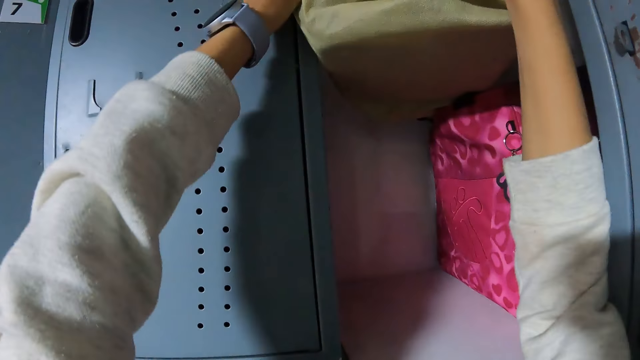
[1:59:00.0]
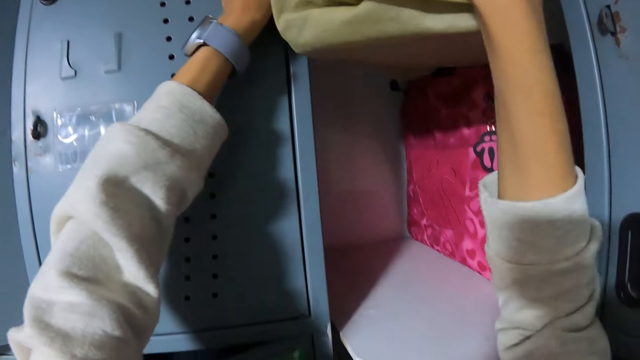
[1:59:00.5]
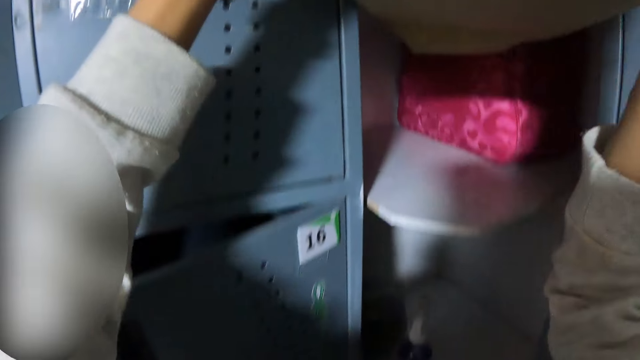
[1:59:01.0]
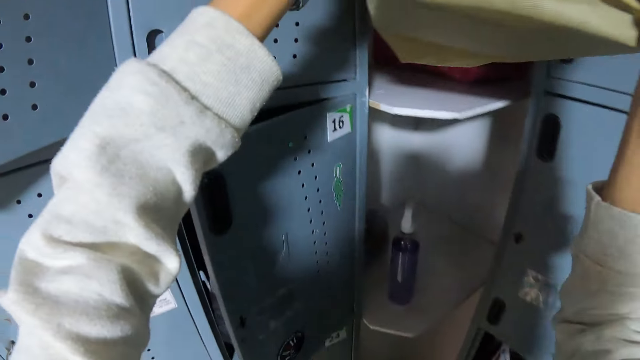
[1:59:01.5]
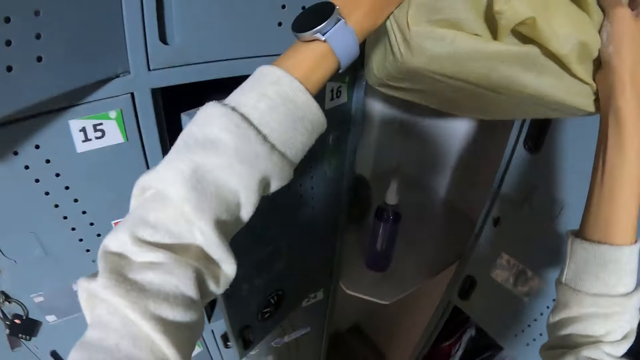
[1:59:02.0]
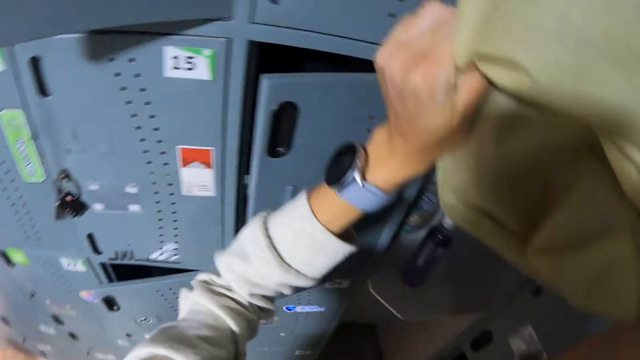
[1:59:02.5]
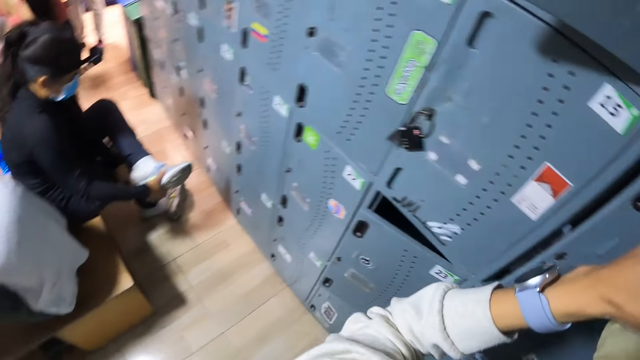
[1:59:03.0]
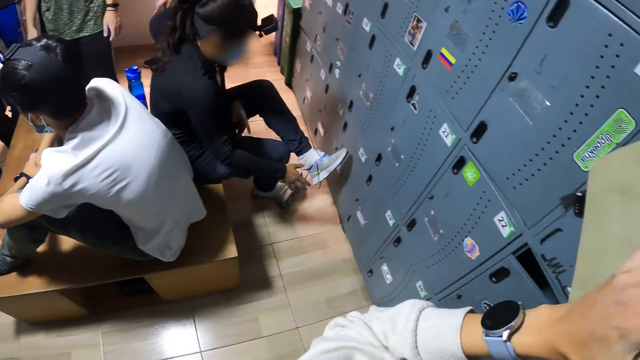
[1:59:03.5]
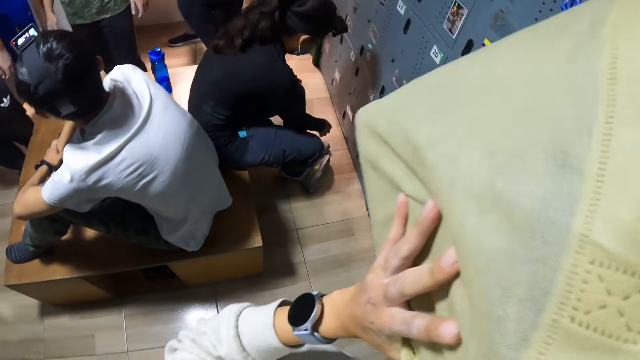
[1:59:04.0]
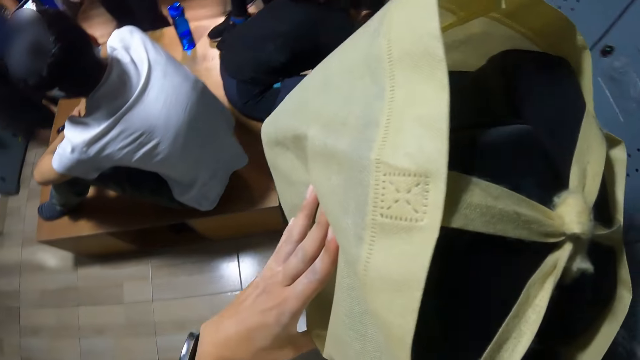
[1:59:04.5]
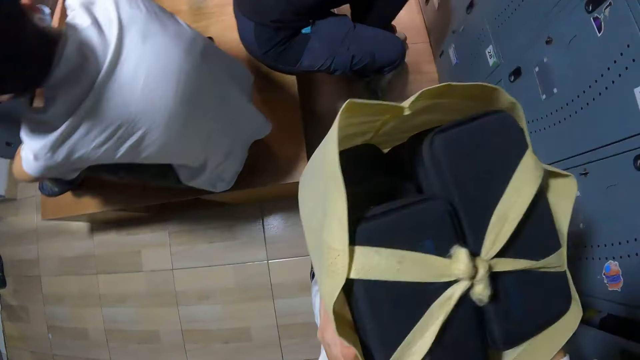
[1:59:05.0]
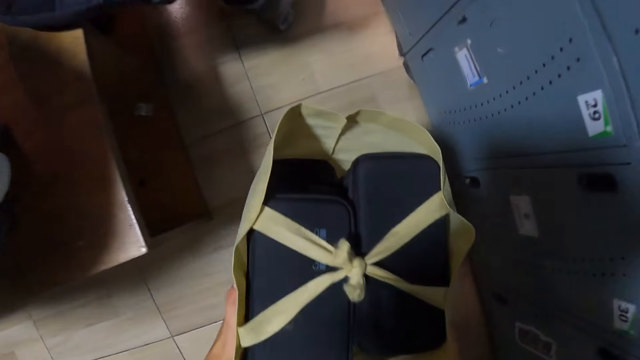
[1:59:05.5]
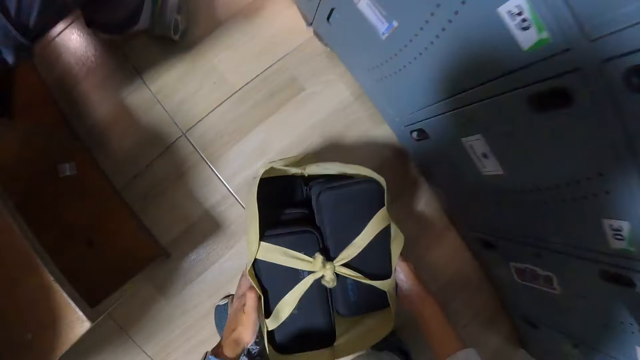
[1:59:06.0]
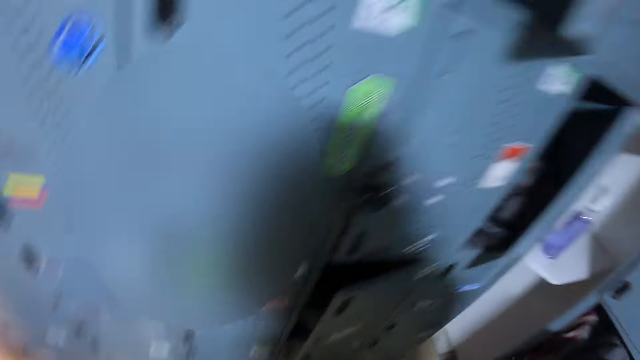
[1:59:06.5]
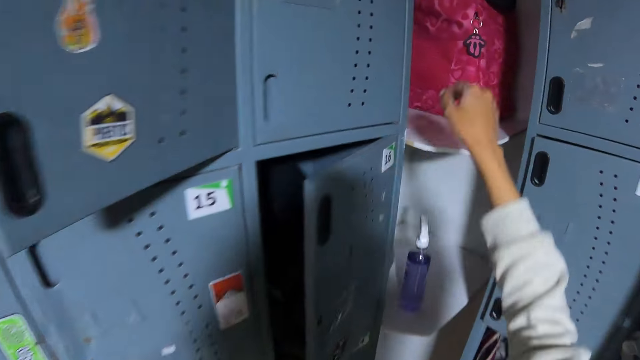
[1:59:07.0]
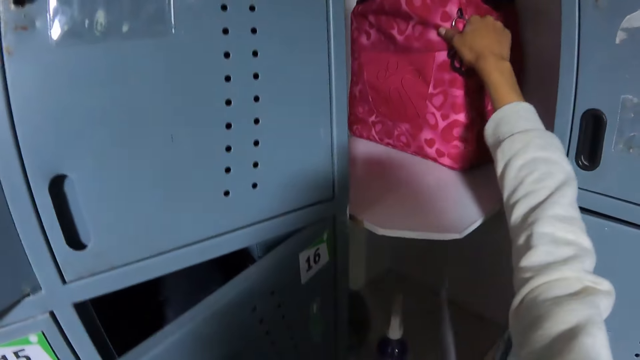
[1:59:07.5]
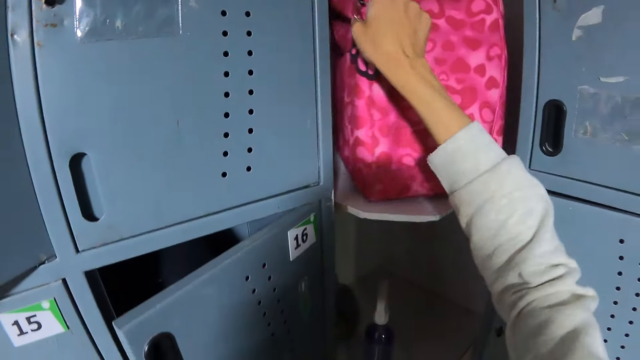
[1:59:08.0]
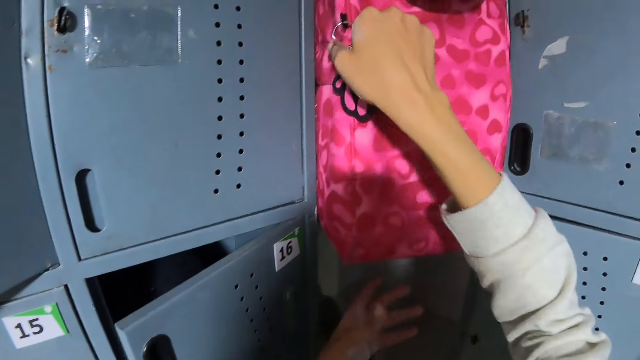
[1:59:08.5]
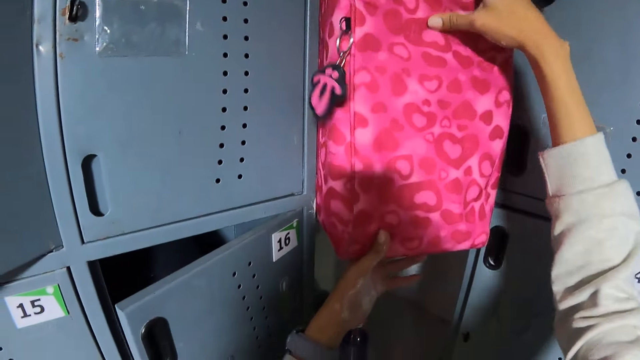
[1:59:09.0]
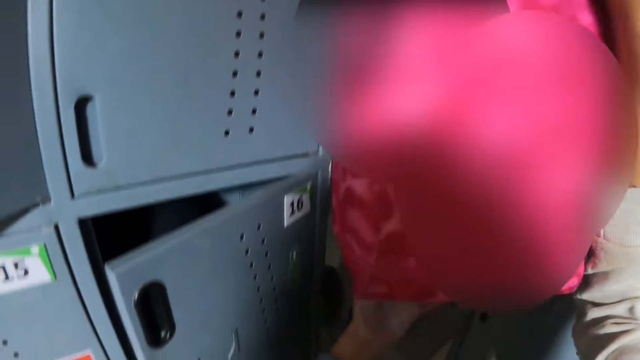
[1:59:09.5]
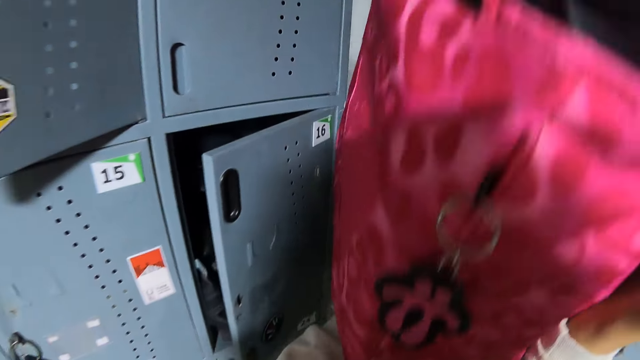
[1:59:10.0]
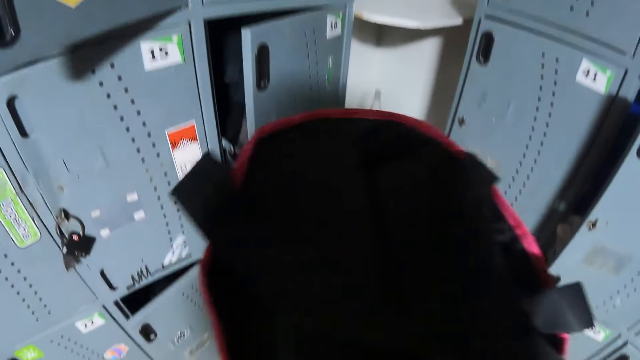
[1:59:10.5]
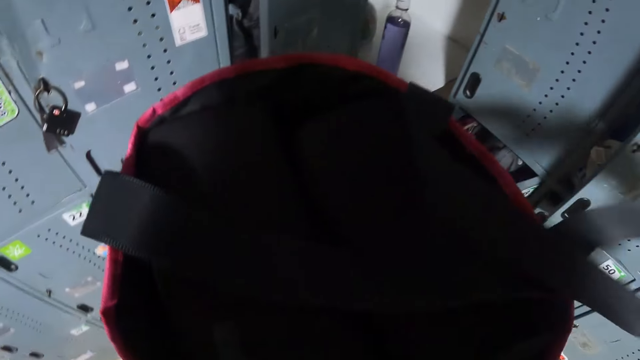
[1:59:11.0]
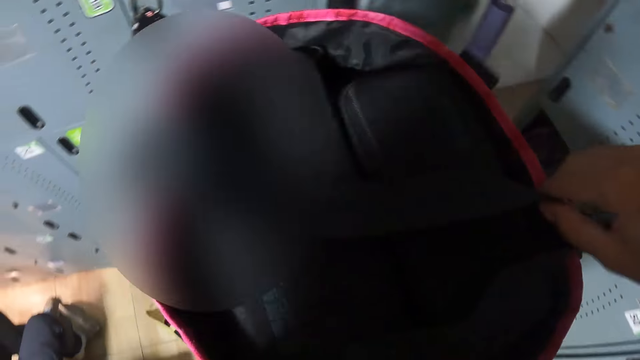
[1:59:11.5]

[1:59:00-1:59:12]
The camera wearer drops the brown bag on the ground with both hands. She pulls a pink bag with her right hand from the locker. She picks up the bag from the shelf. She carries the pink bag with both hands from the locker.

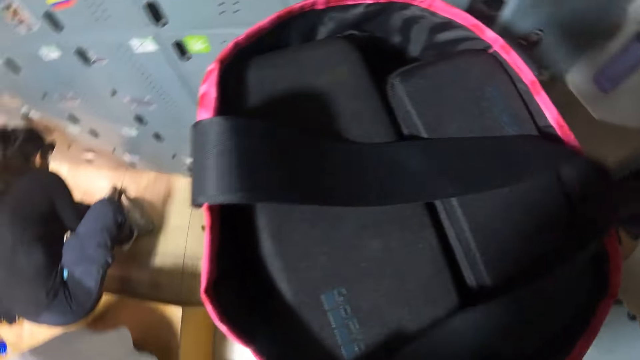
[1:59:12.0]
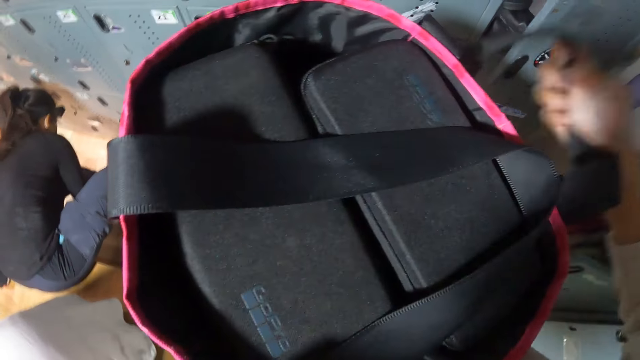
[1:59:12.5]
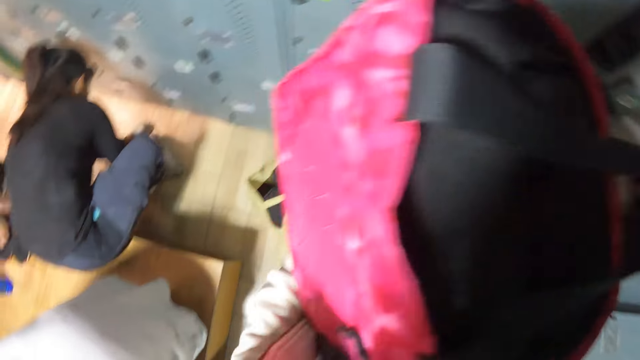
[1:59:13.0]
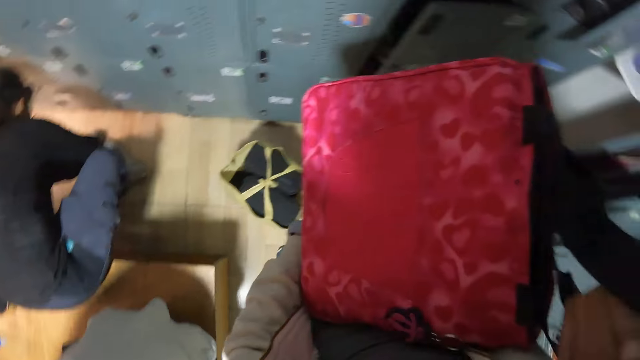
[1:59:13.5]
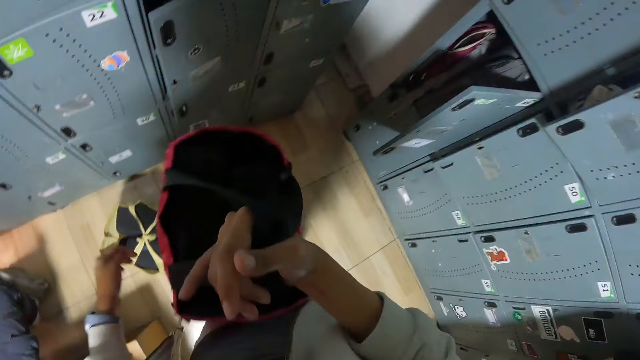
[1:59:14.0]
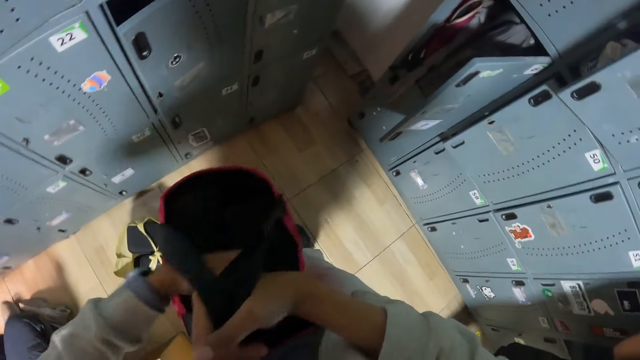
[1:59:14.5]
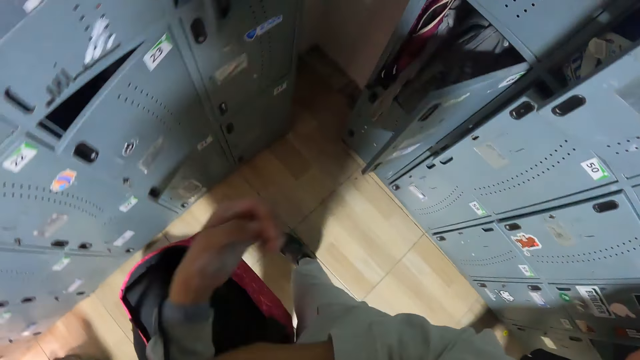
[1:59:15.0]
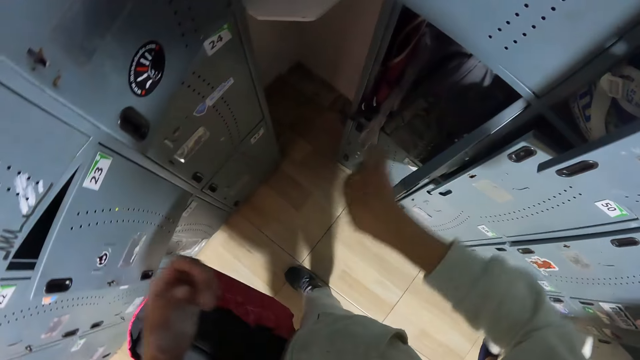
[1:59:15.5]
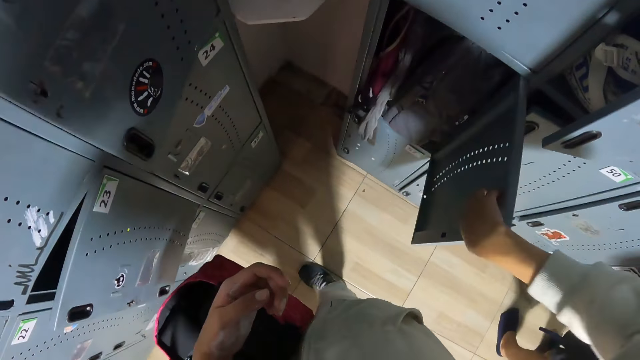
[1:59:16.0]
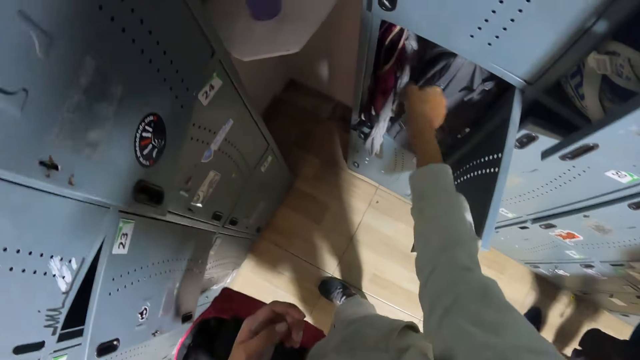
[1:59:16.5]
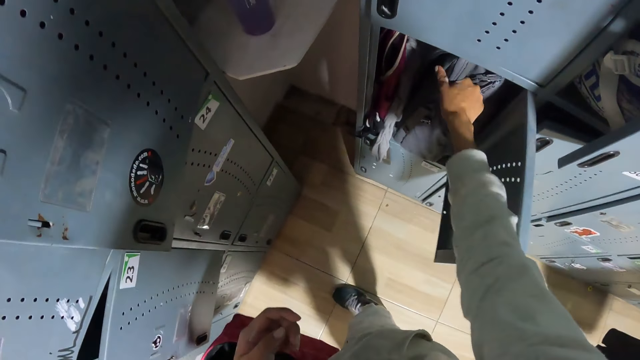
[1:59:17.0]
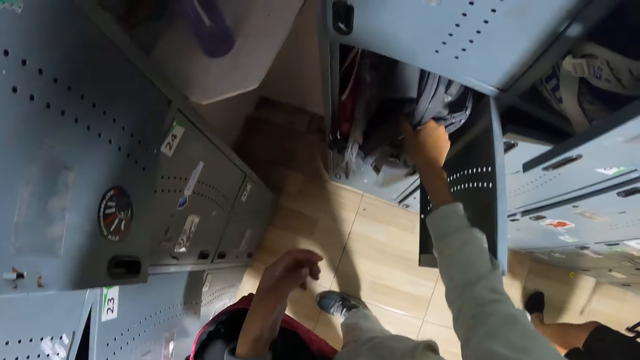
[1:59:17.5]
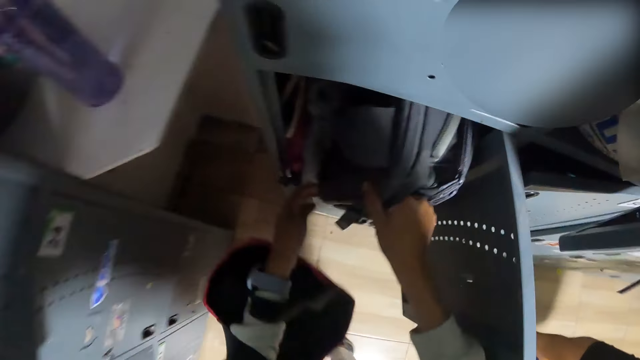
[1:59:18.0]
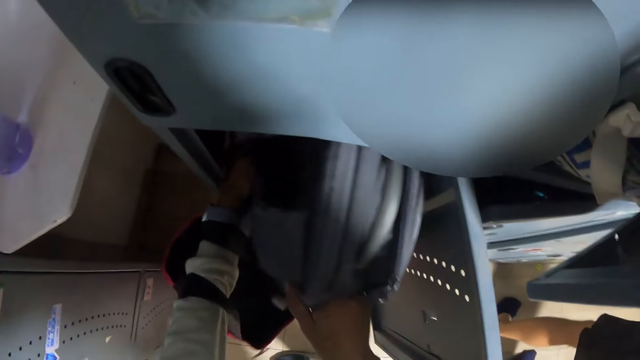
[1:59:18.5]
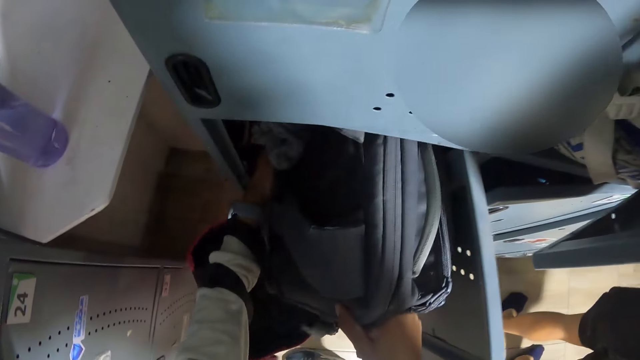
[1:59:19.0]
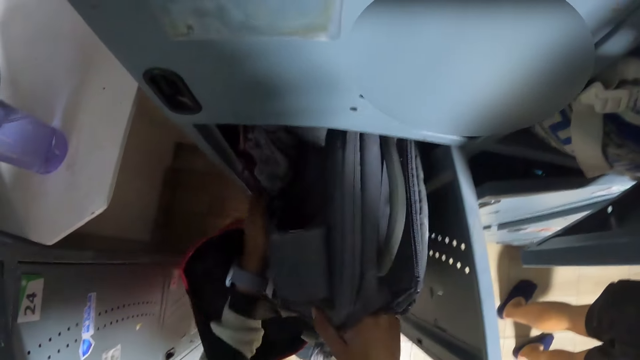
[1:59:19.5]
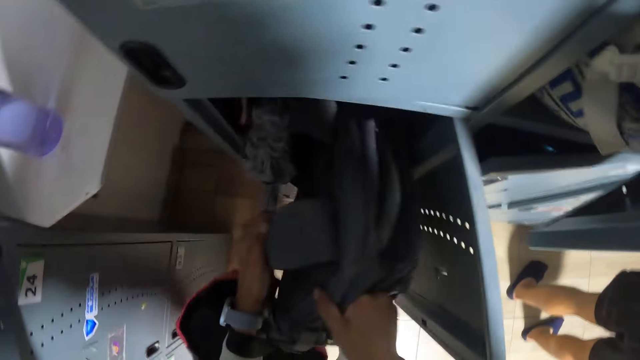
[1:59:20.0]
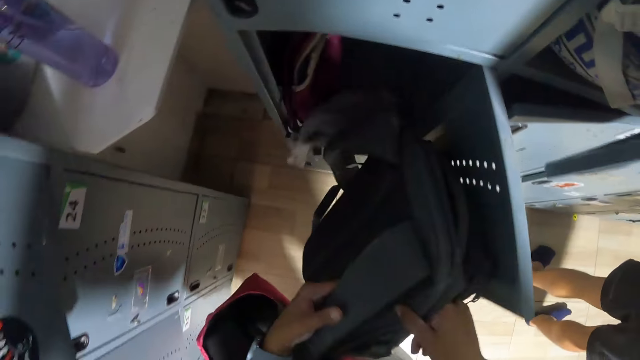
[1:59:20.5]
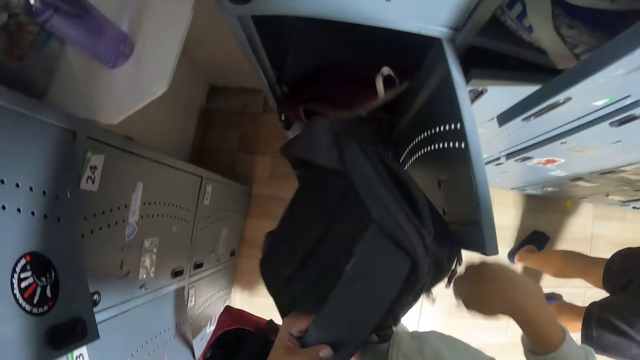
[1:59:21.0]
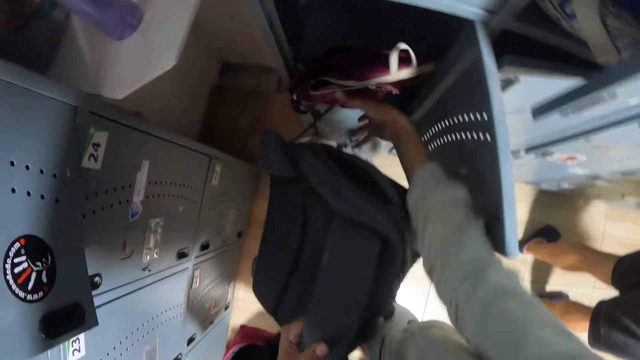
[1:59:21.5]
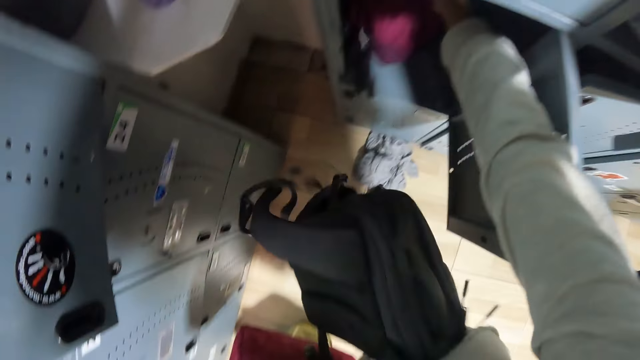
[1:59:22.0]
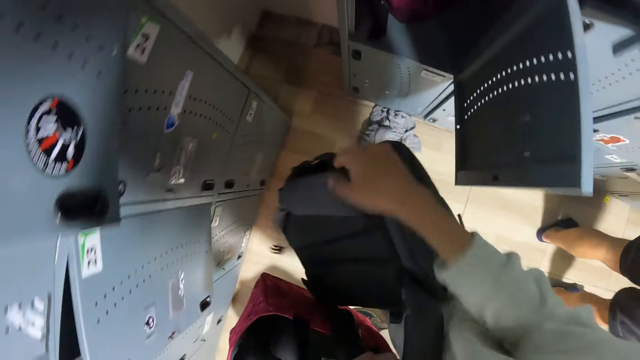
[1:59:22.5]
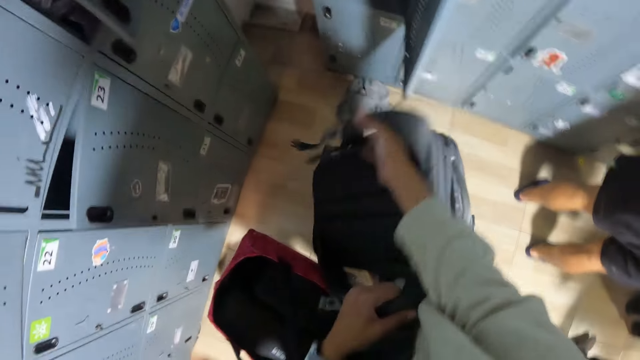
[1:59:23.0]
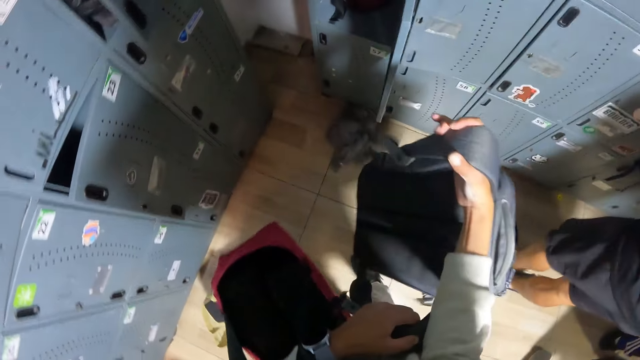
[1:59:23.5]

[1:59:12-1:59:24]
The camera wearer inserts his left hand in the pink bag handle. He opens a locker. He pulls a grey bag from the locker with his right hand. He carries the grey bag from the locker with both hands. He pushes a bag inside a locker.
